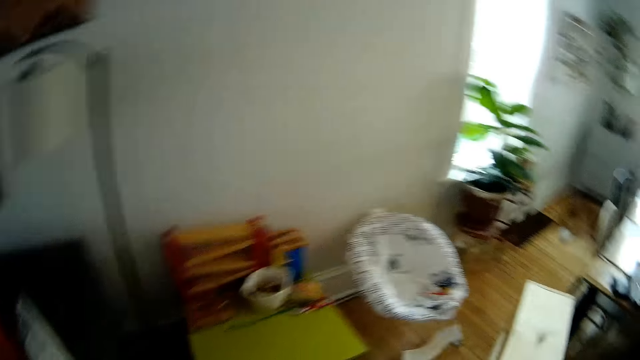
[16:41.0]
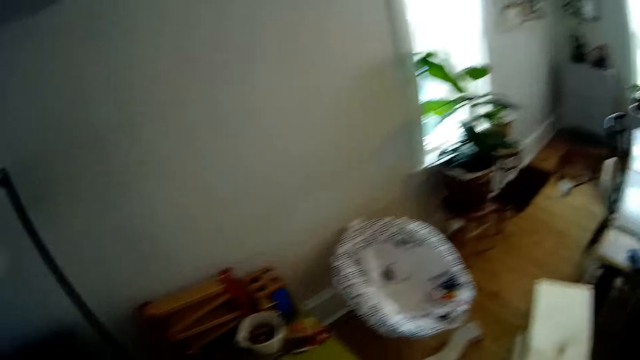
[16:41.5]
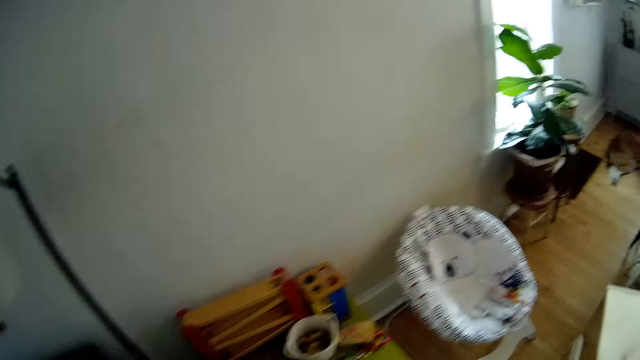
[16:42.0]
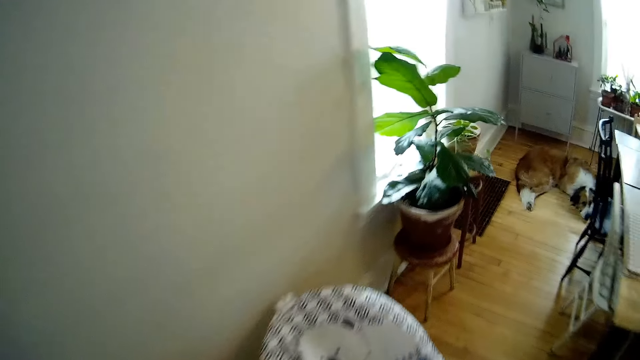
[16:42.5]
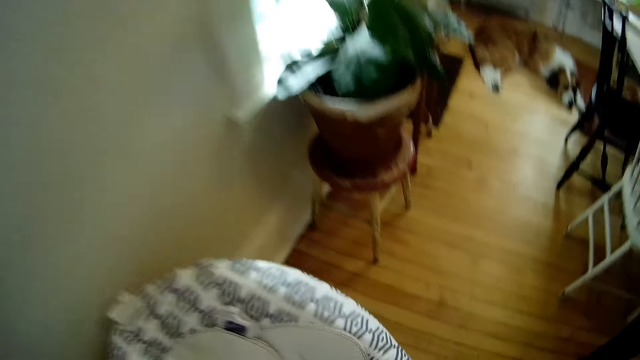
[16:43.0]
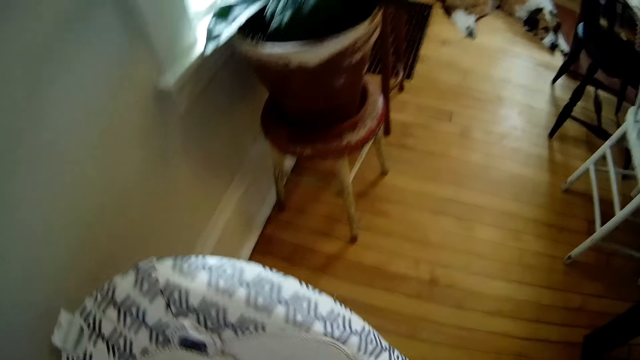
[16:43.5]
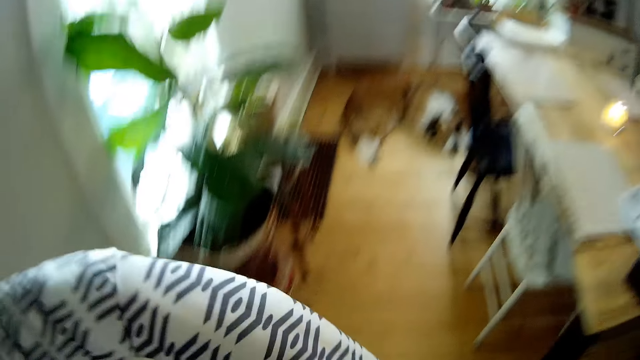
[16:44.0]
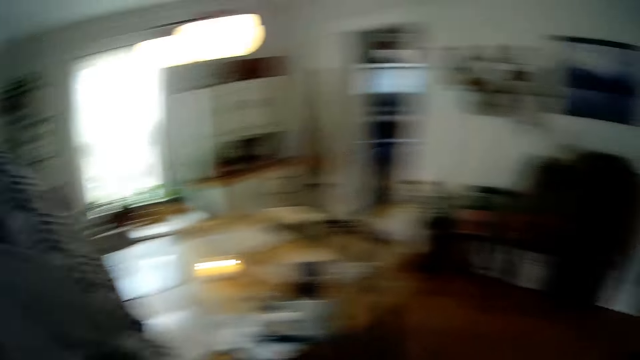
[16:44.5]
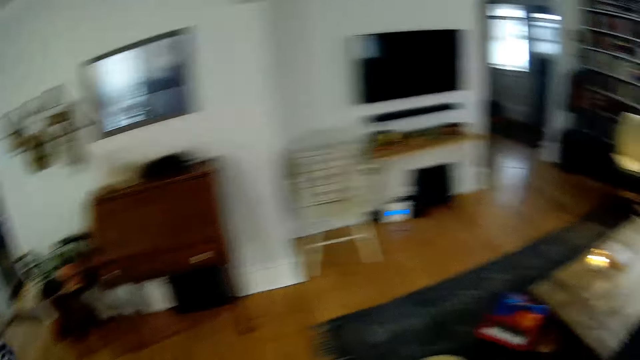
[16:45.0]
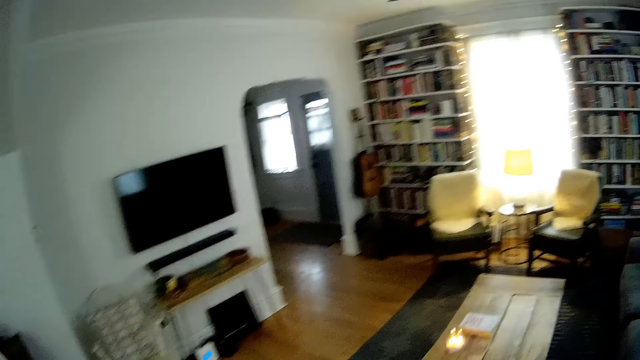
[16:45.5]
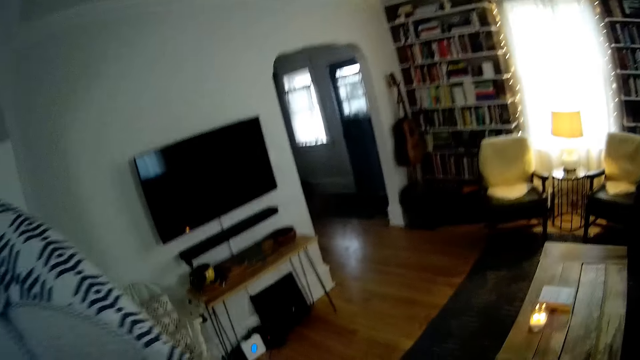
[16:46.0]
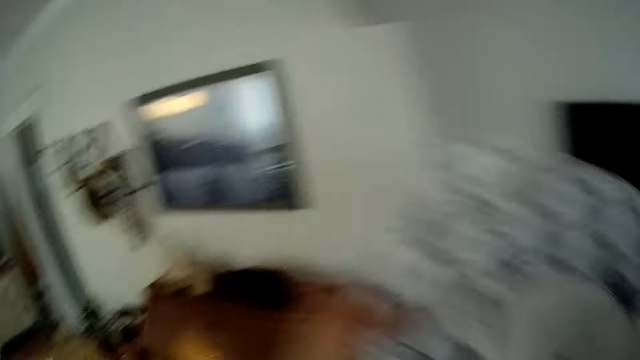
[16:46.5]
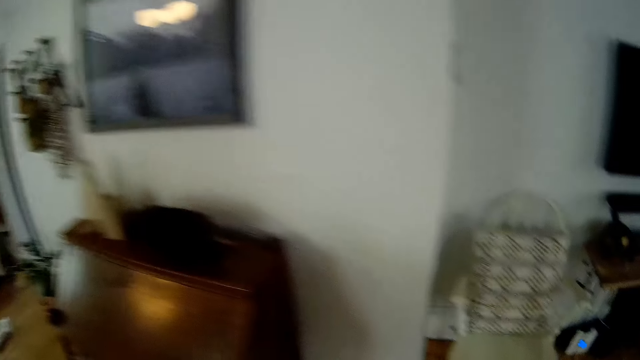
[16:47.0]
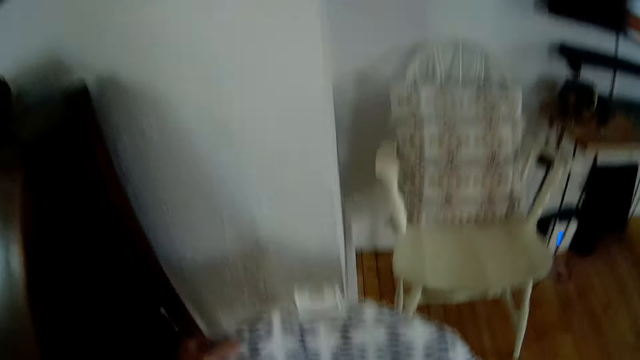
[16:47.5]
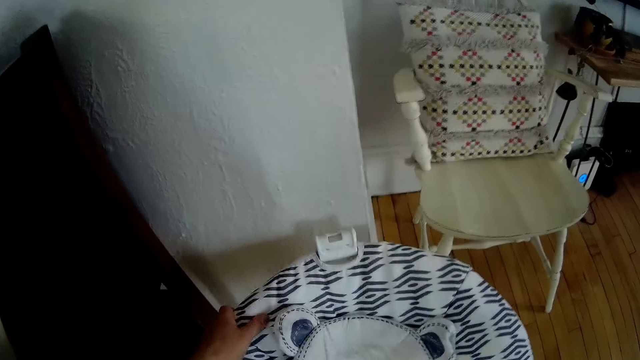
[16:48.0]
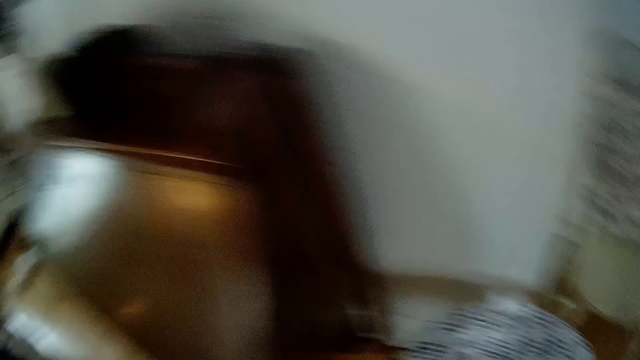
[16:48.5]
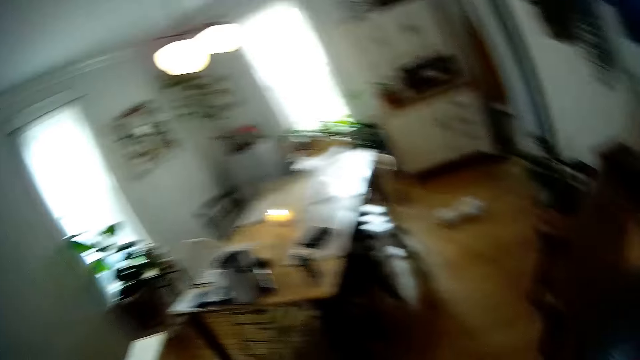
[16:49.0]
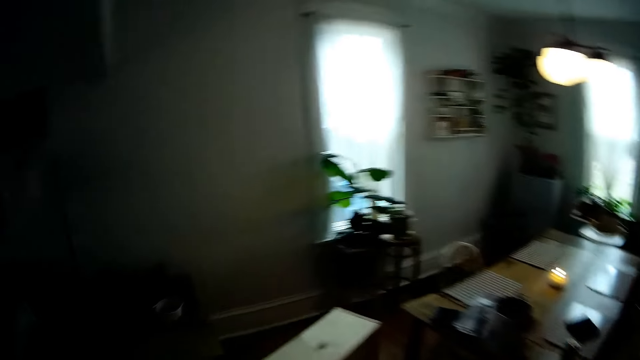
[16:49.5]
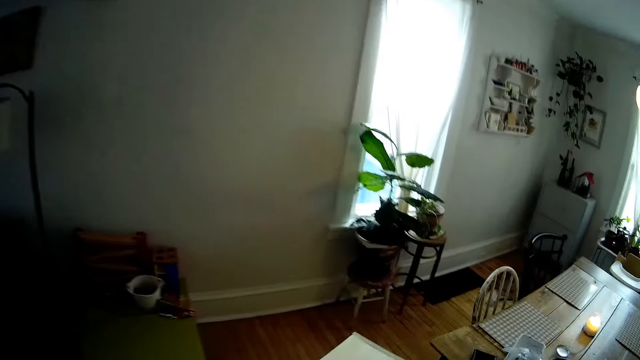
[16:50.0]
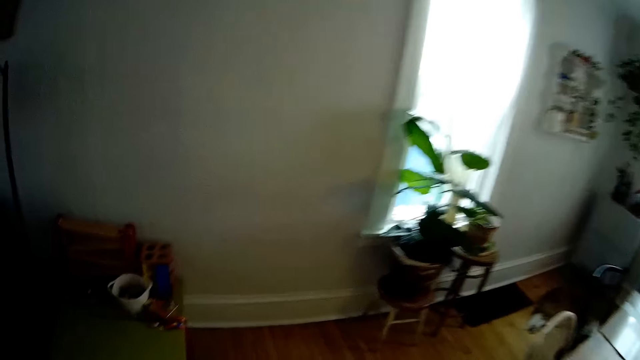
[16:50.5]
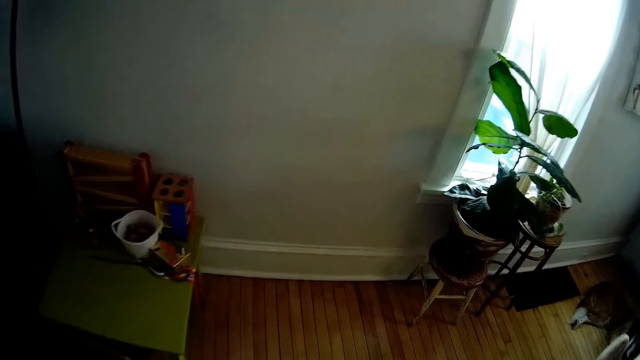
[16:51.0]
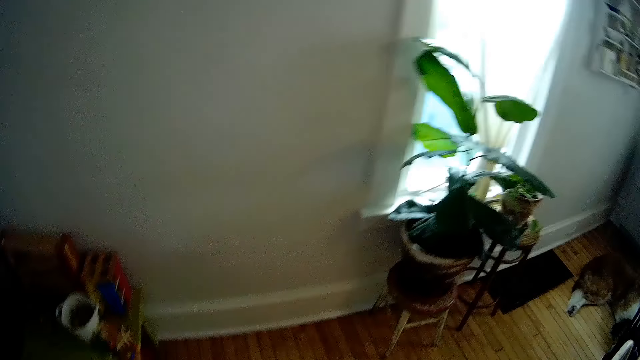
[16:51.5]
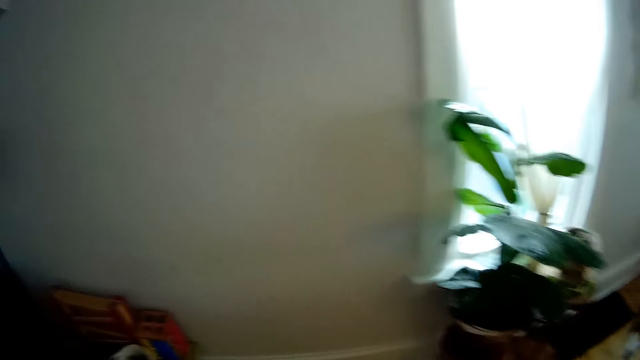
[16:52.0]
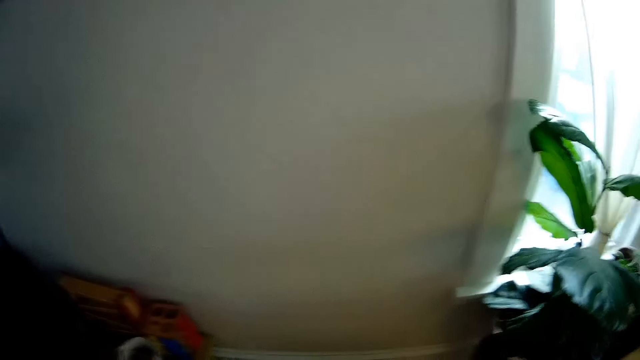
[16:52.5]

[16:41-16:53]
The camera wearer lifts the chair. They carry the pushchair from the floor with both hands. They drop the pushchair on the floor. They do something.

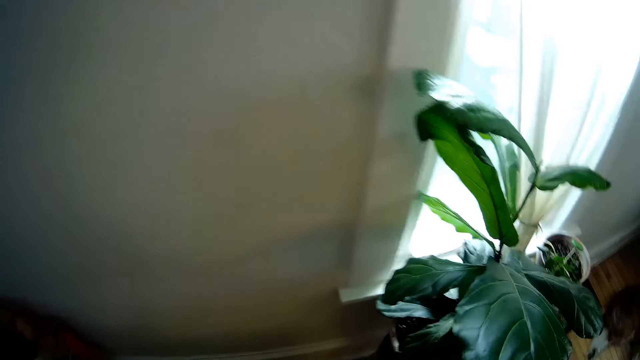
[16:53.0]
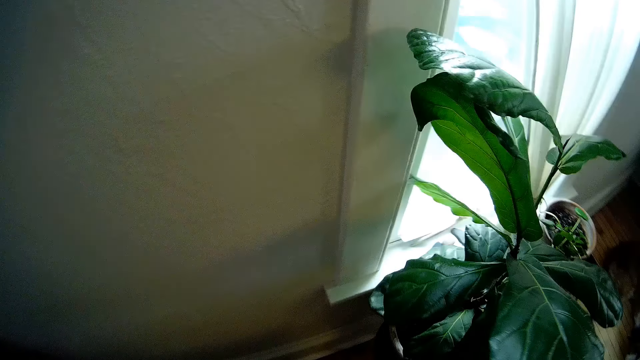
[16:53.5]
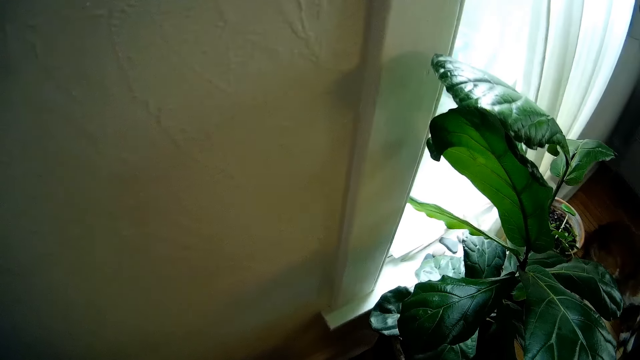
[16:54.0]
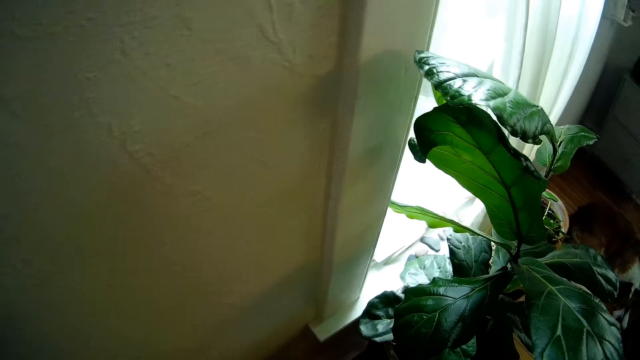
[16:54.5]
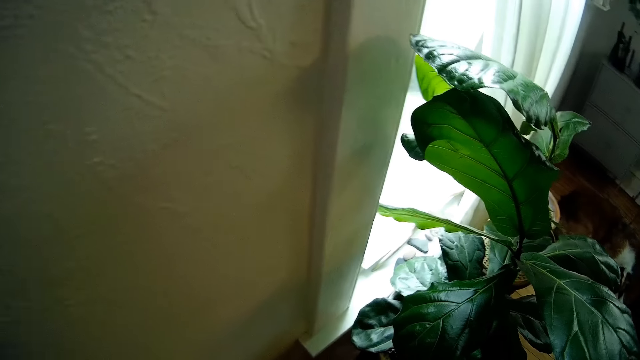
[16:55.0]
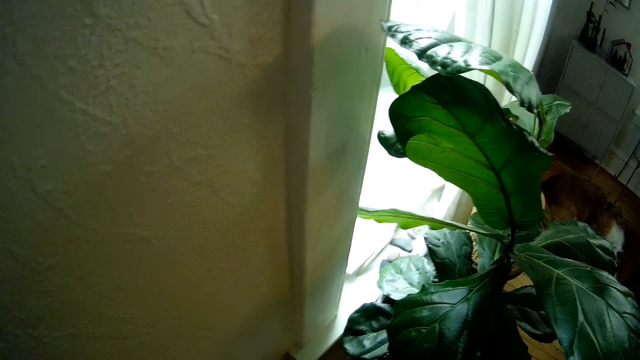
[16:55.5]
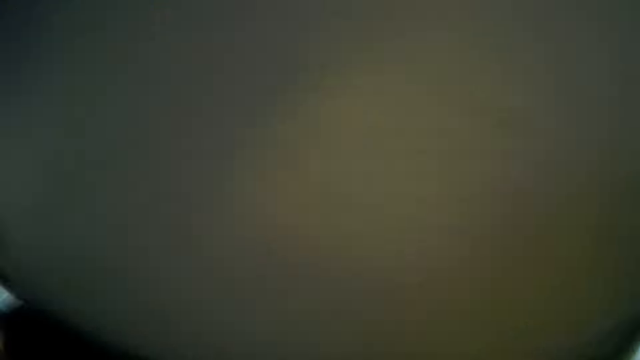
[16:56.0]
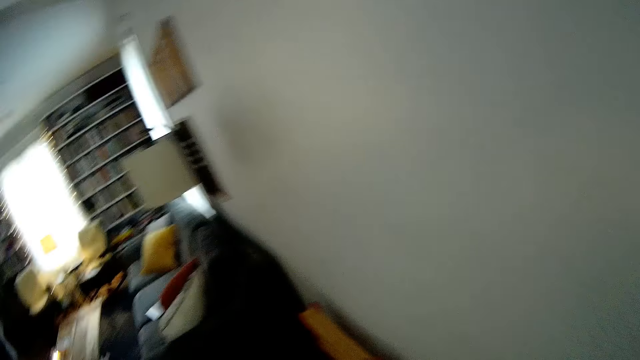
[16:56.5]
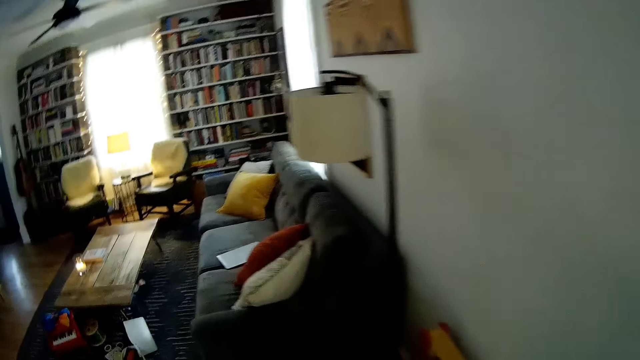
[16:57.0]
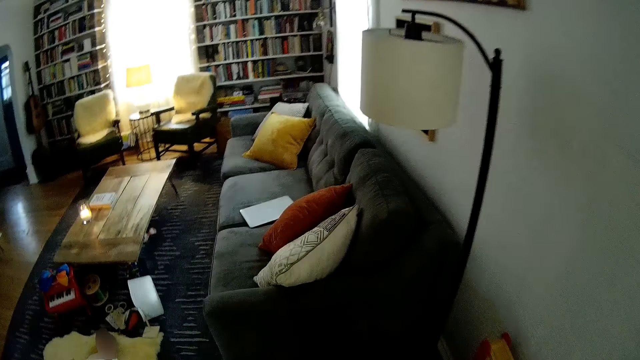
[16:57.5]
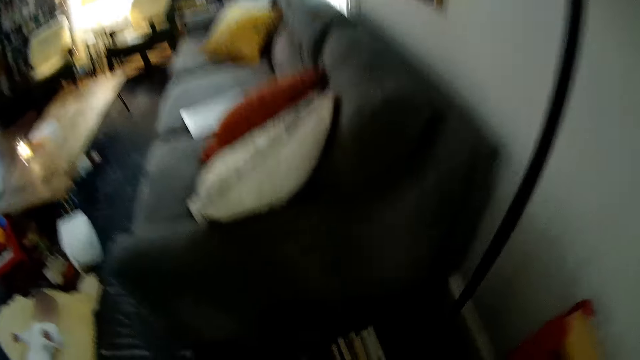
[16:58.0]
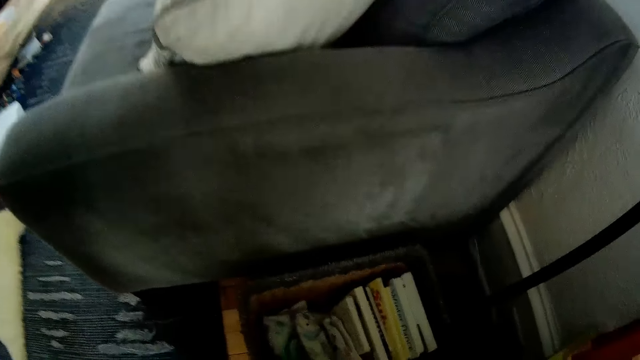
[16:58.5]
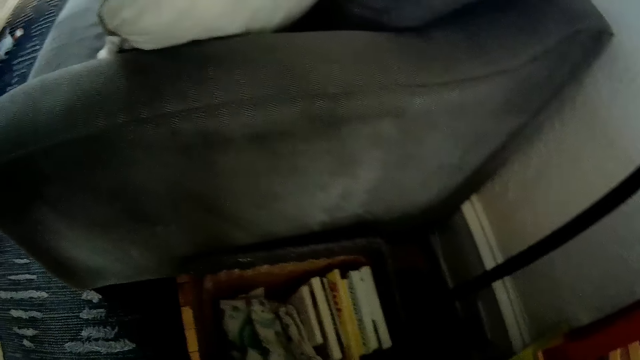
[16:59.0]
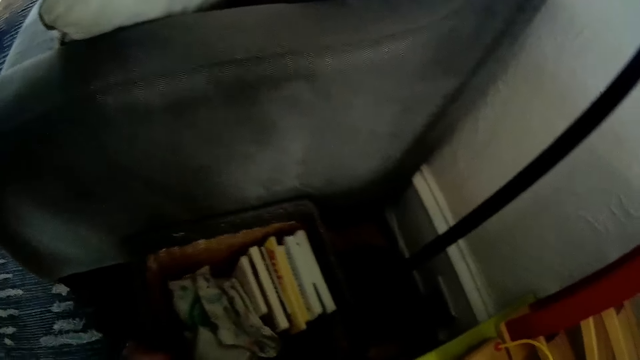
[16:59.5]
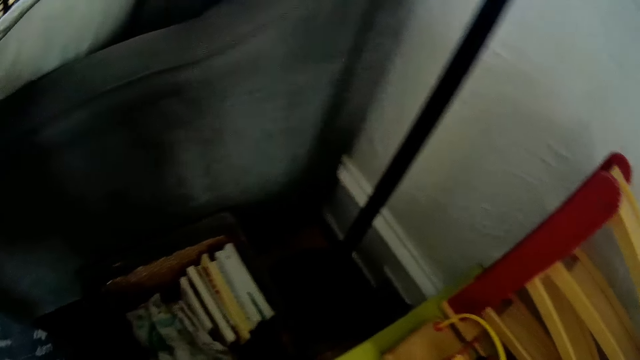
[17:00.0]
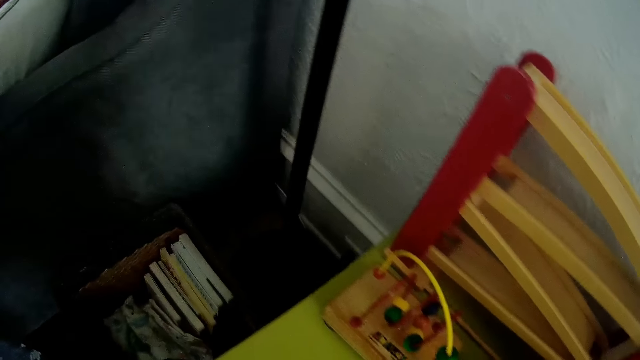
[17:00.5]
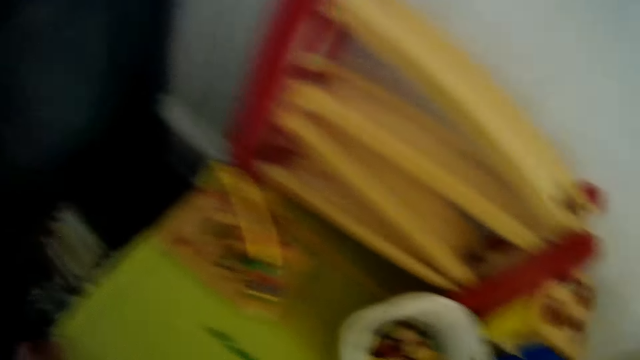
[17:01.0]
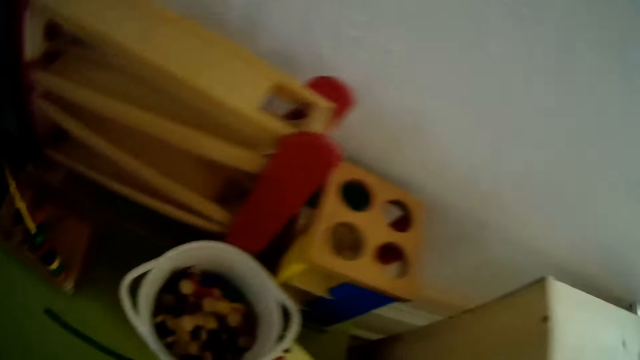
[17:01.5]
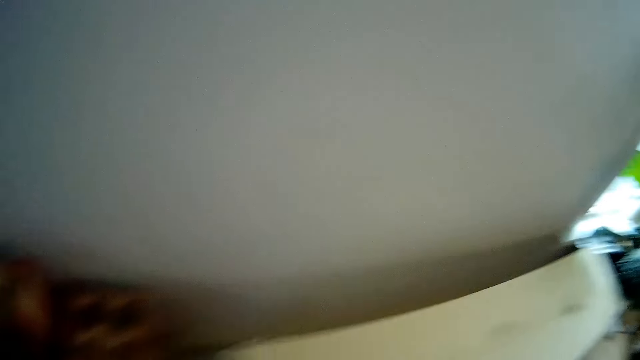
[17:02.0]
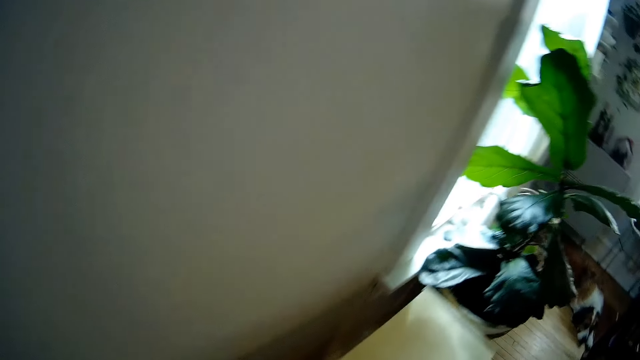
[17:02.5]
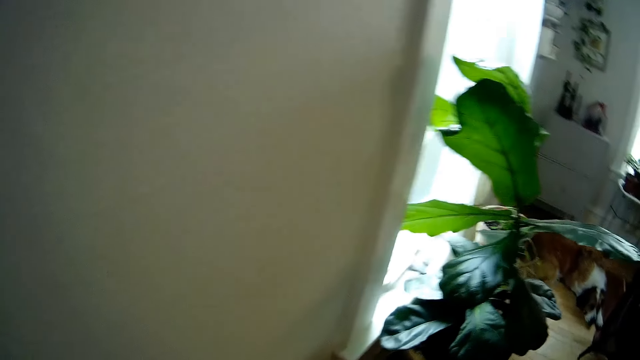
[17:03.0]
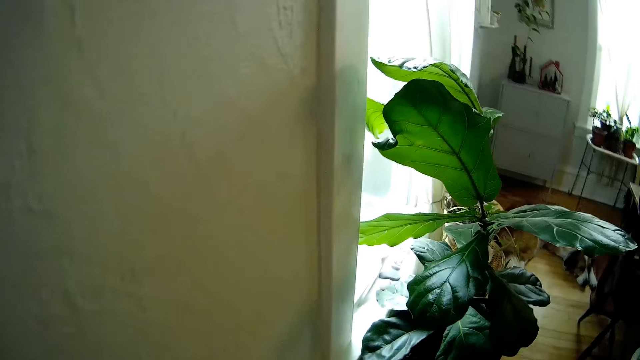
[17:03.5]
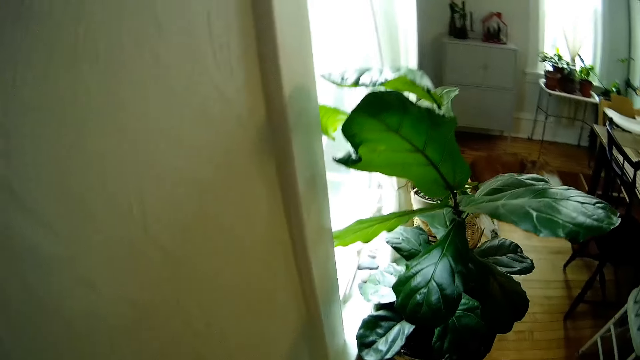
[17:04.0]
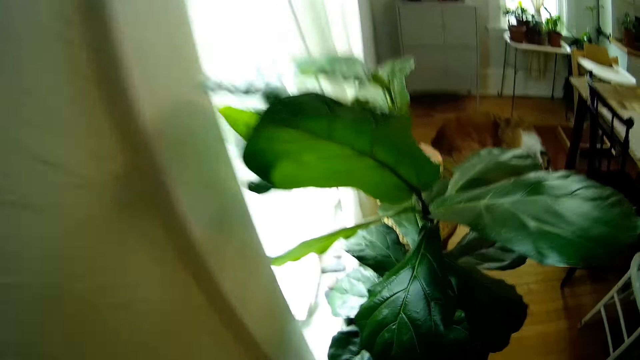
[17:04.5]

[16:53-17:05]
The camera wearer looks around. He adjusts a basket with his right hand.
